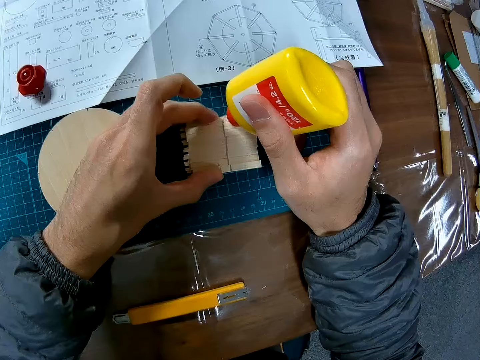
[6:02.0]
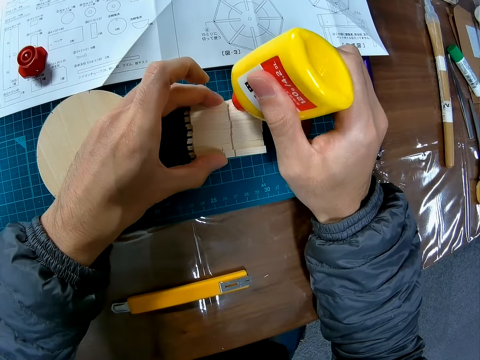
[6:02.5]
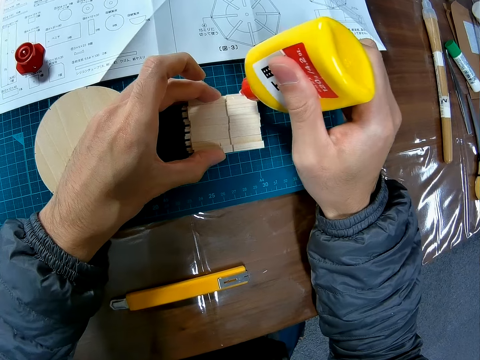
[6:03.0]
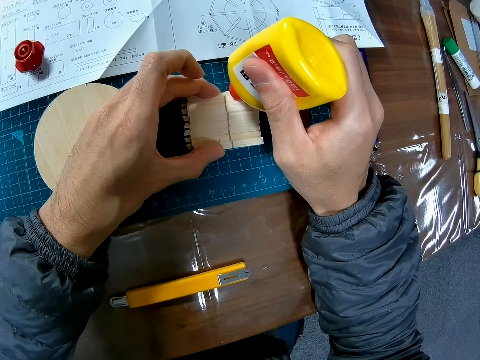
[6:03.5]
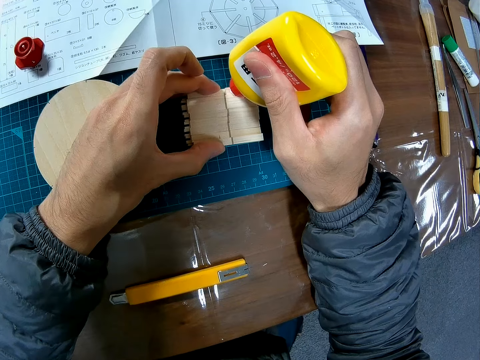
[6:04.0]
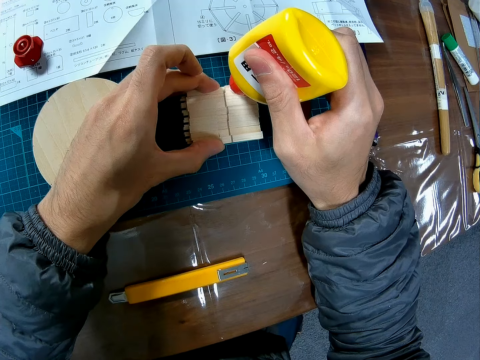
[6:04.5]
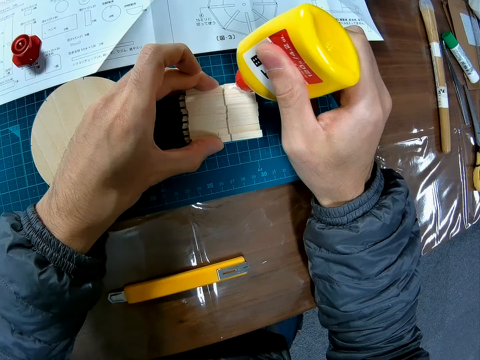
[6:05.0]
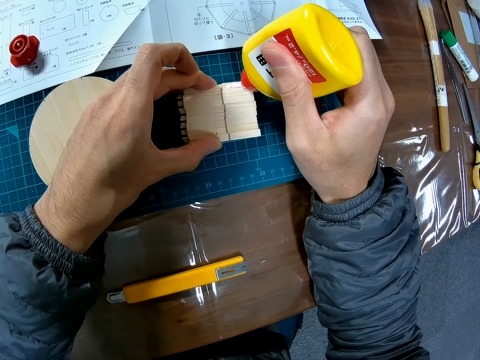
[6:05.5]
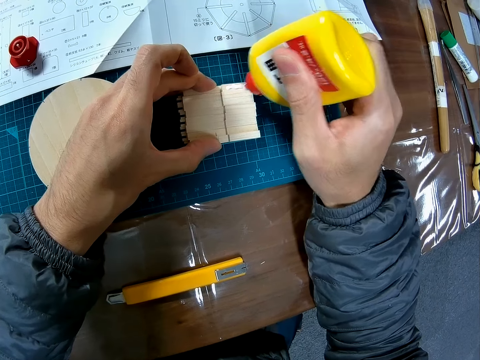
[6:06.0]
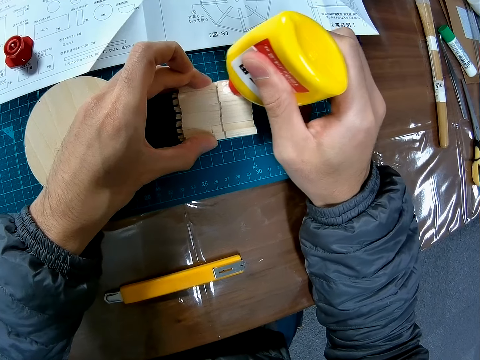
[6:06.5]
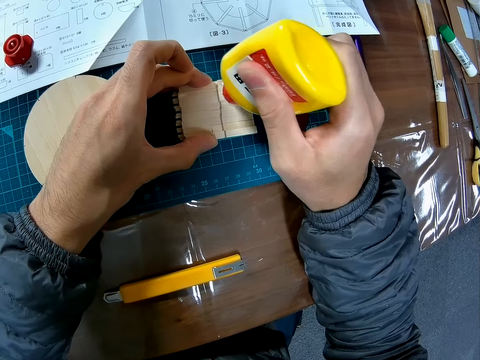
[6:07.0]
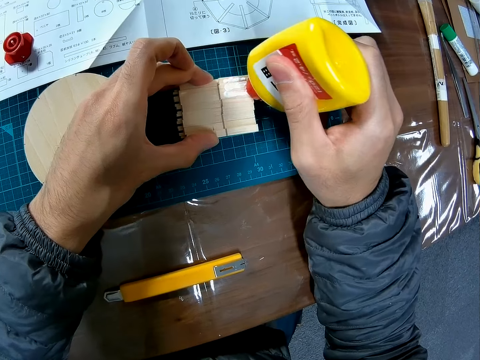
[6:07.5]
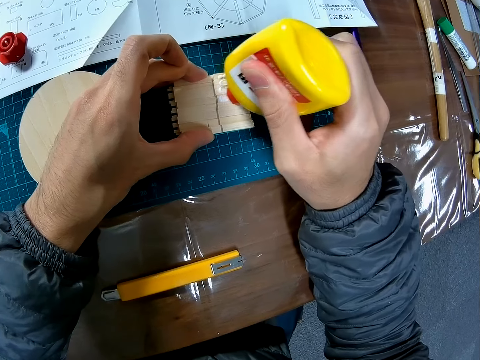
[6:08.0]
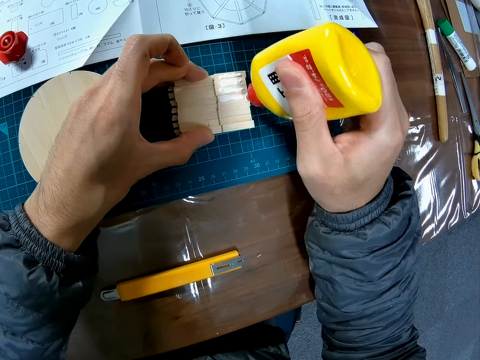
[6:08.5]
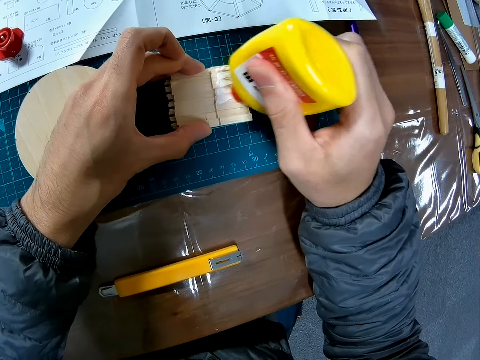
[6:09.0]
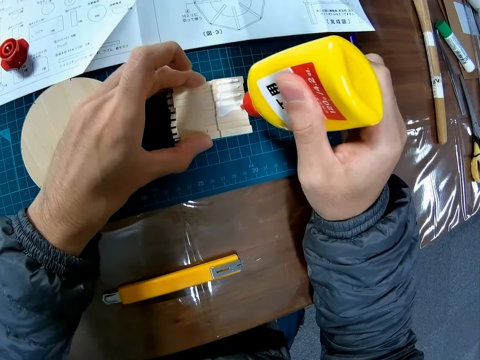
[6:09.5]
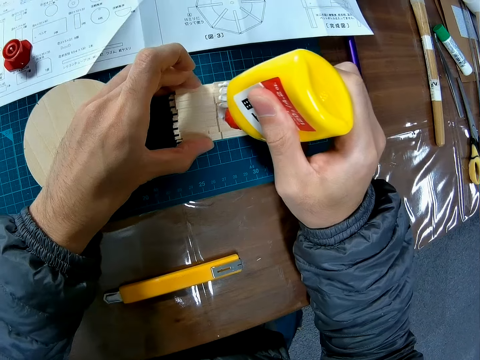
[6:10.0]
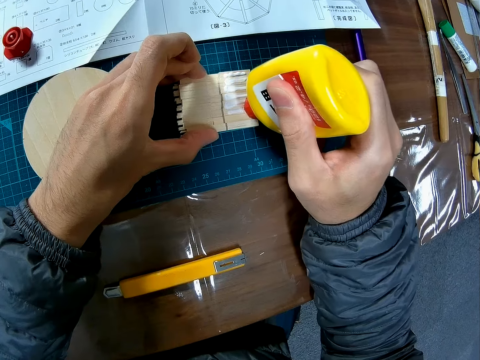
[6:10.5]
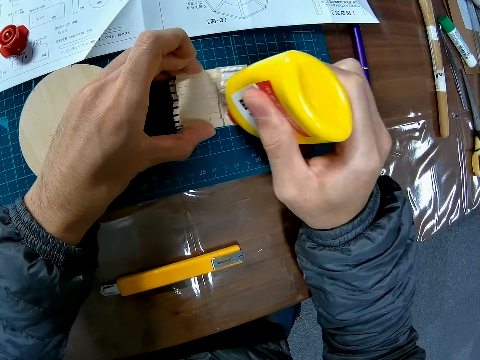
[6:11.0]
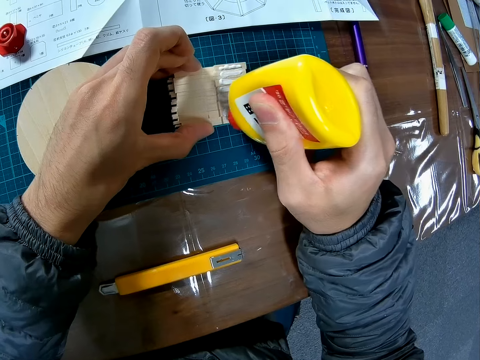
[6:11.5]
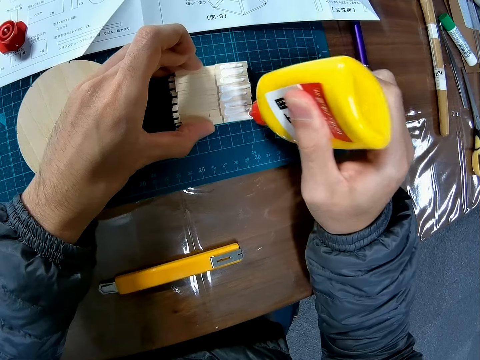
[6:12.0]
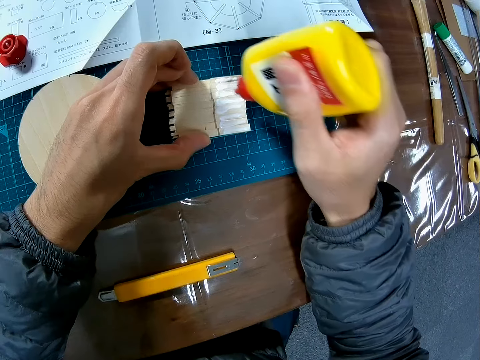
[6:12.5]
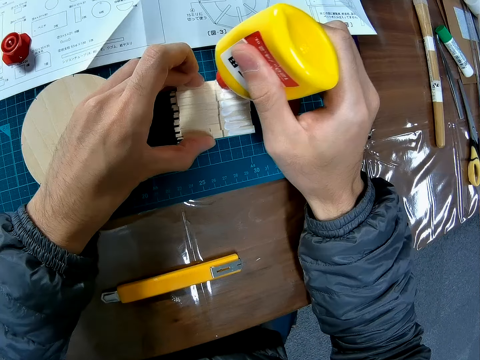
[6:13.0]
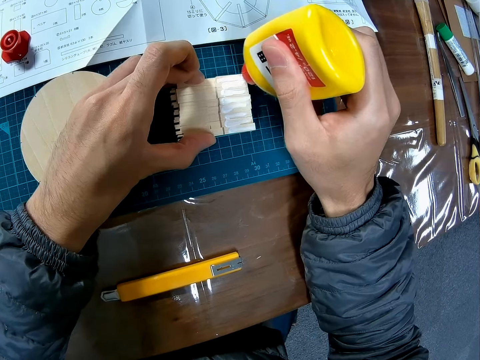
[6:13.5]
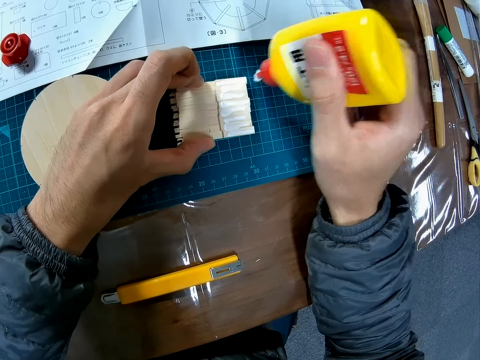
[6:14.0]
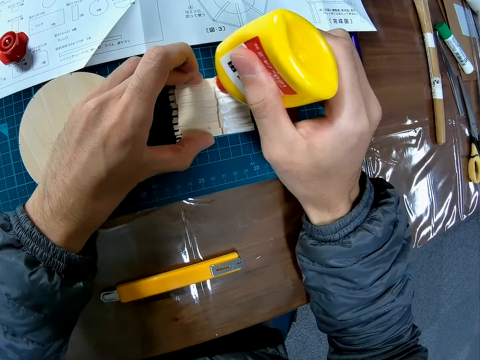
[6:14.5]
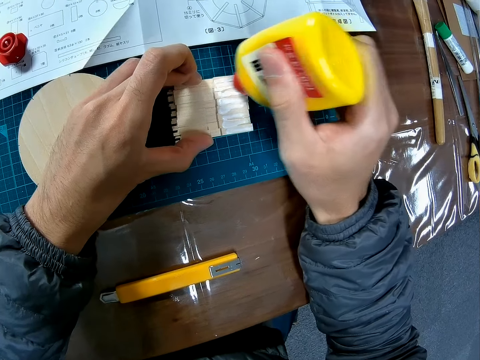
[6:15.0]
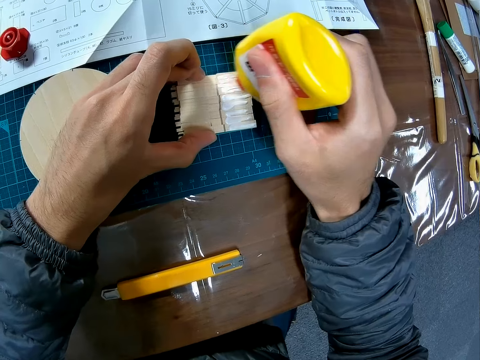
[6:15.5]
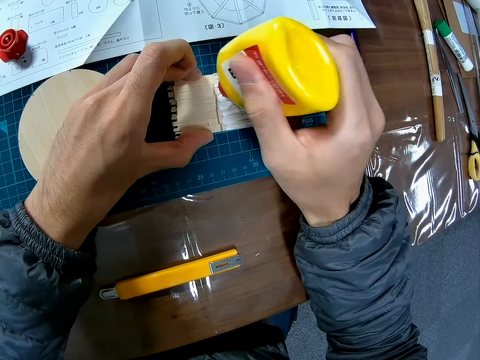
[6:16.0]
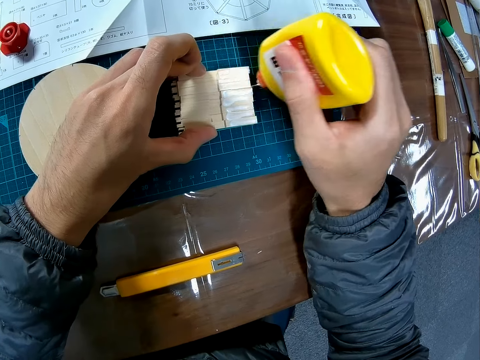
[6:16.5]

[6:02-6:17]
The camera wearer applies the super glue on the art pieces.

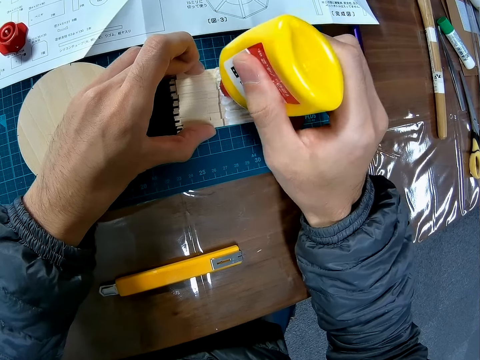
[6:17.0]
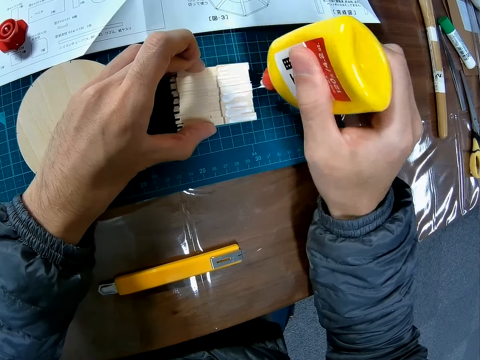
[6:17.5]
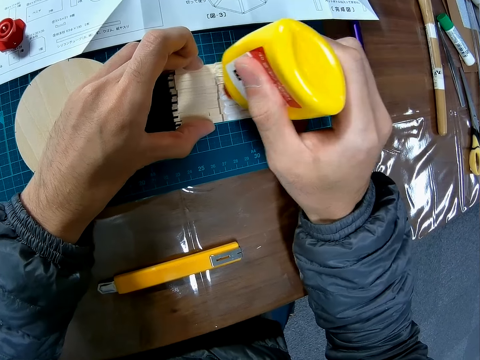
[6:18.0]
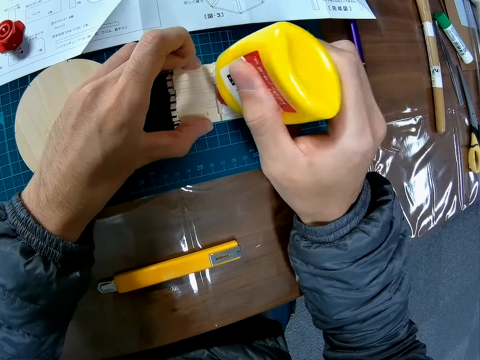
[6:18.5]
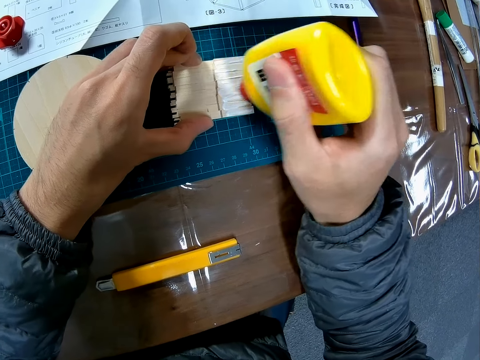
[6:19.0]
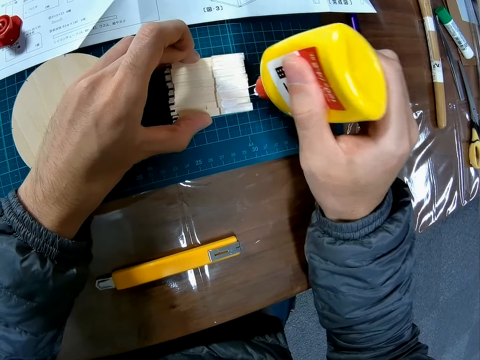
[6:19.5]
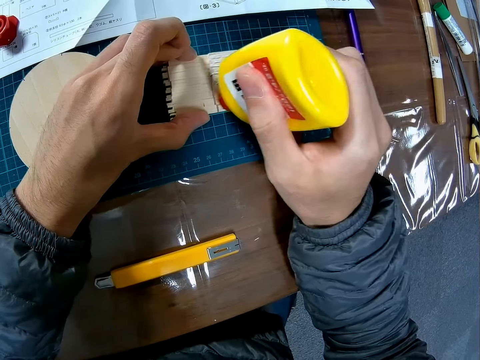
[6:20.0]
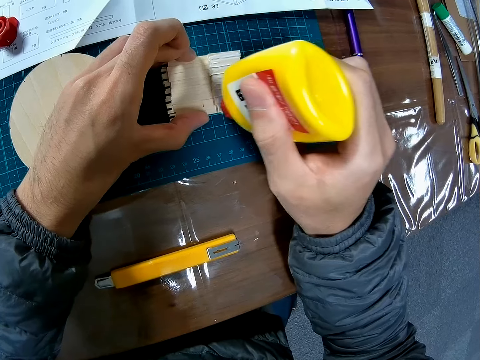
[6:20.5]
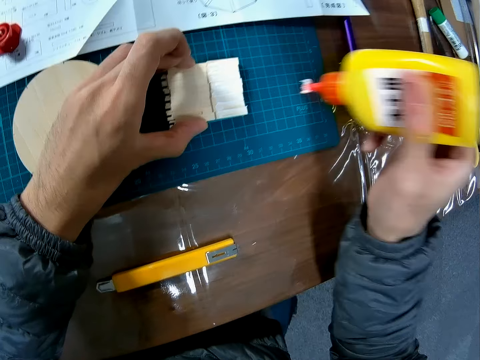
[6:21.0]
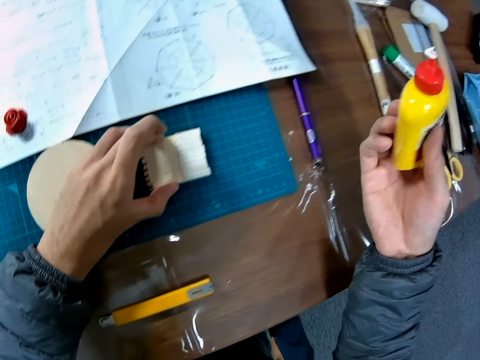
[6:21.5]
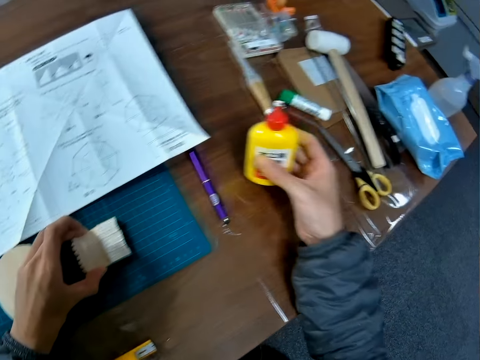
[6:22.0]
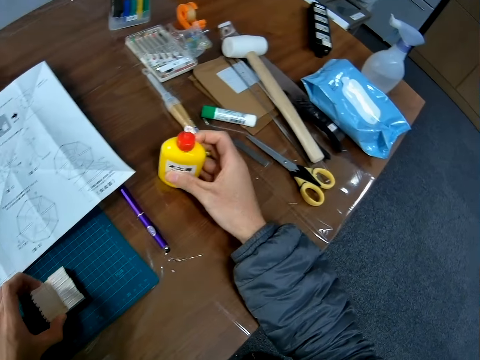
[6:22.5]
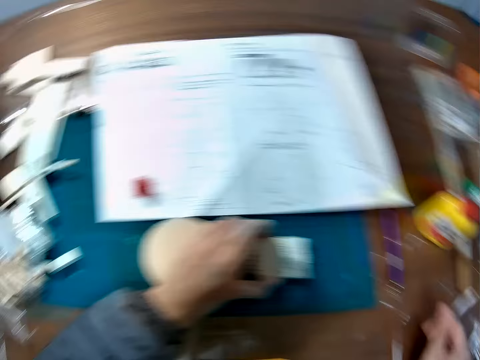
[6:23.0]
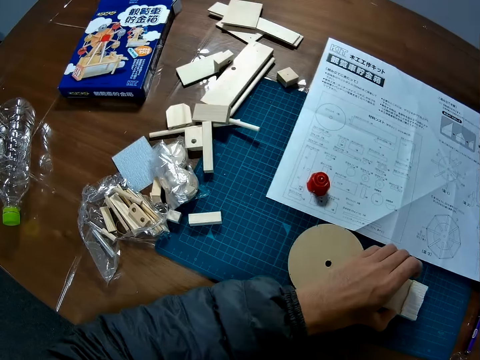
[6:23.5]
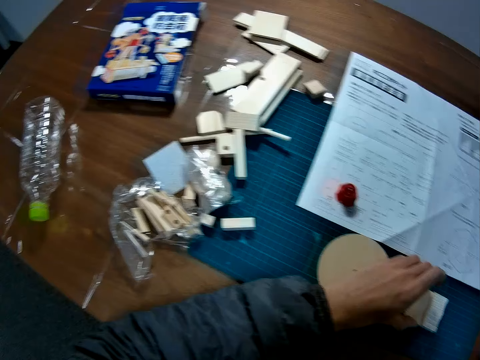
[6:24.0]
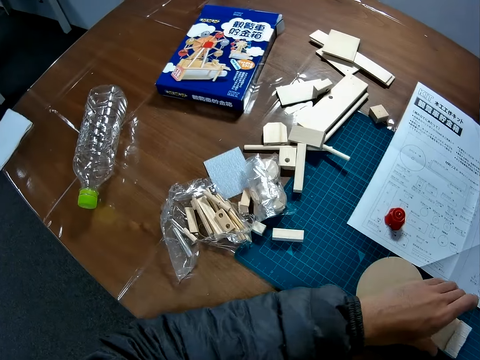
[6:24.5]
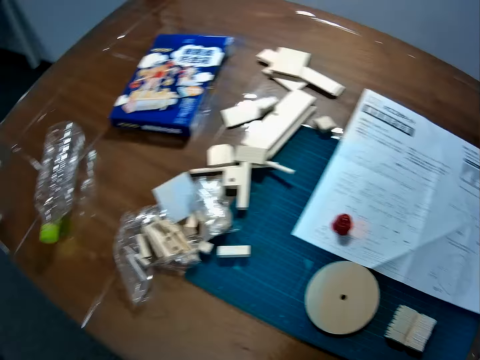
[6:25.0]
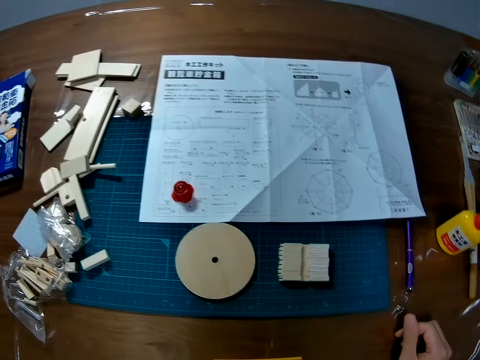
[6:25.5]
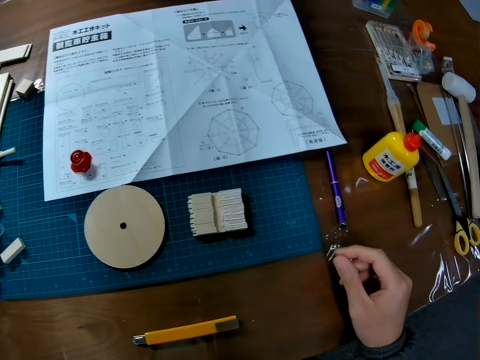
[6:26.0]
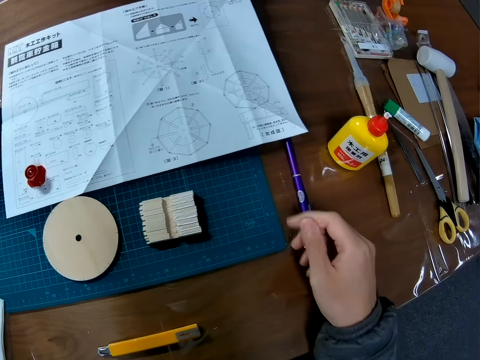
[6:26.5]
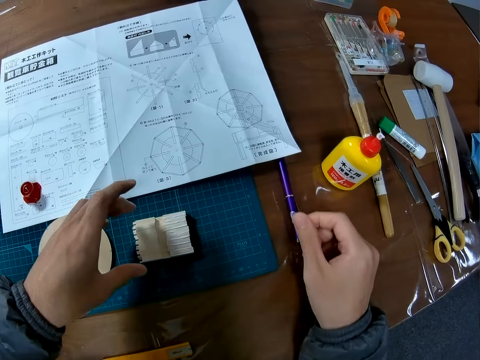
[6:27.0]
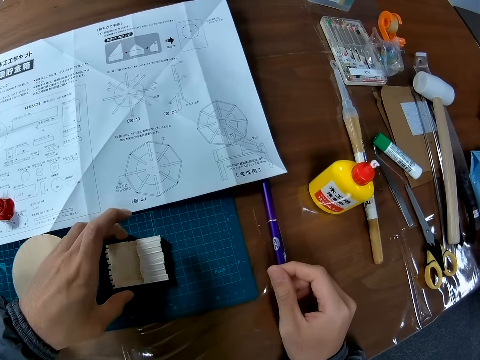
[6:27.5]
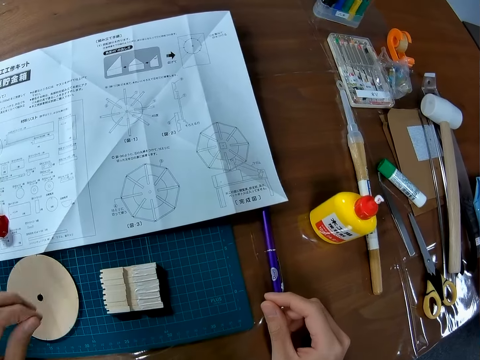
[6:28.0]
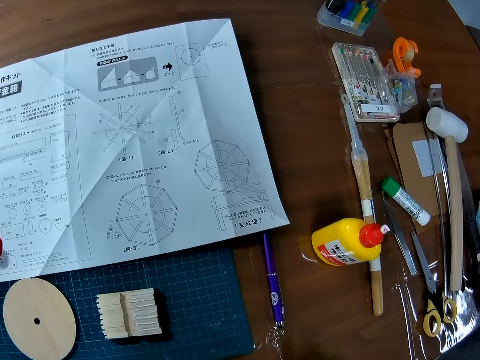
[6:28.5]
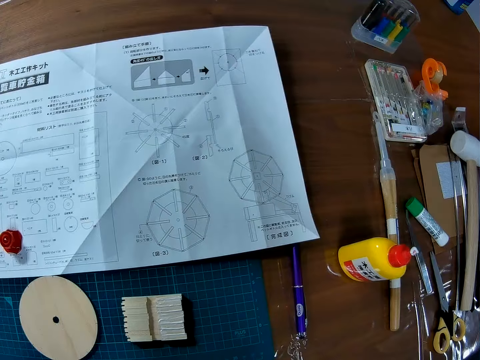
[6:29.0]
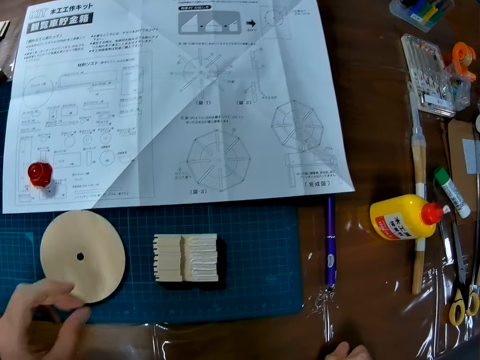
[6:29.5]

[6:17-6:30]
The camera wearer drops the bottle of glue on the table. They look around the table.
